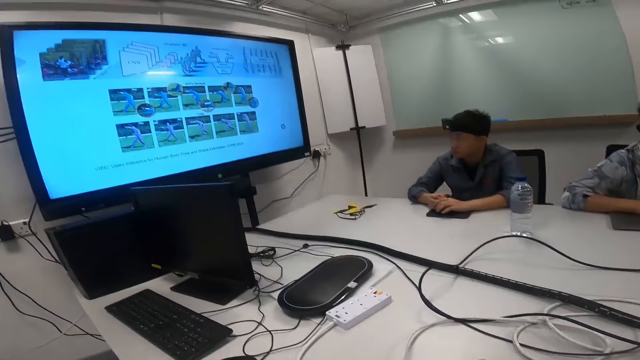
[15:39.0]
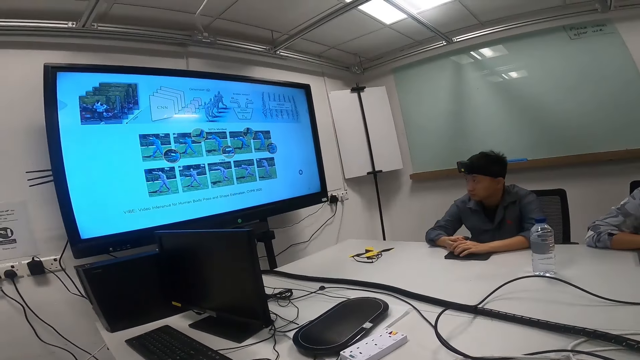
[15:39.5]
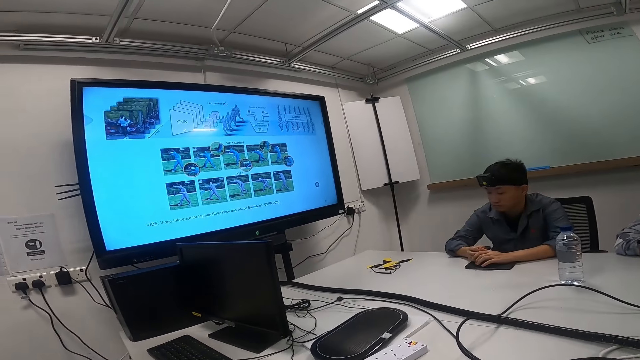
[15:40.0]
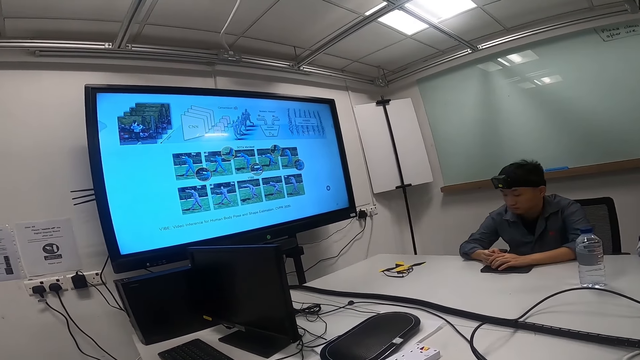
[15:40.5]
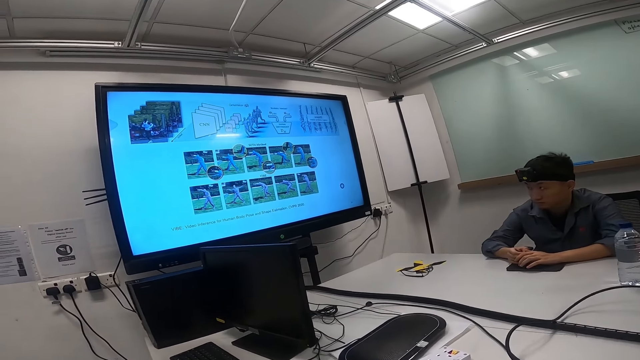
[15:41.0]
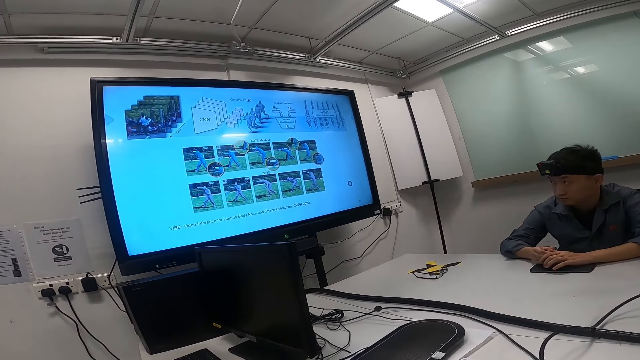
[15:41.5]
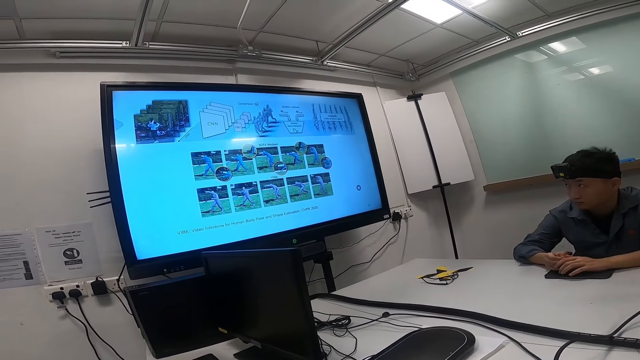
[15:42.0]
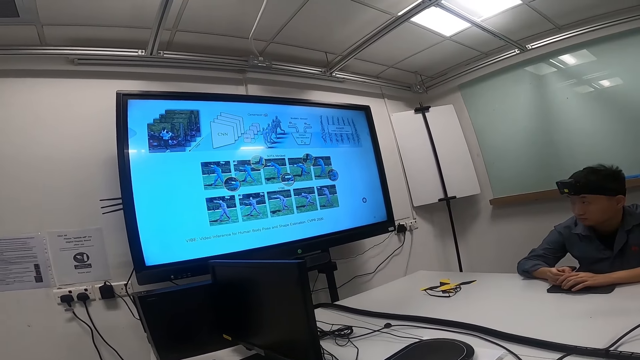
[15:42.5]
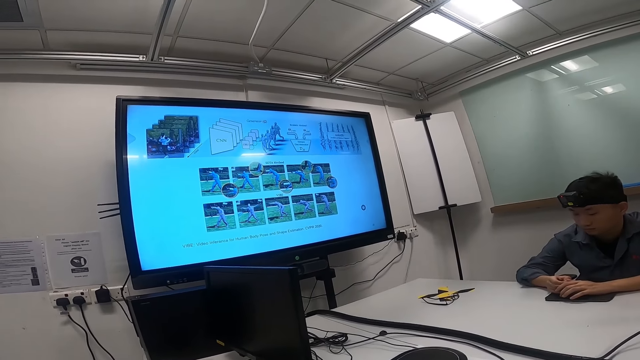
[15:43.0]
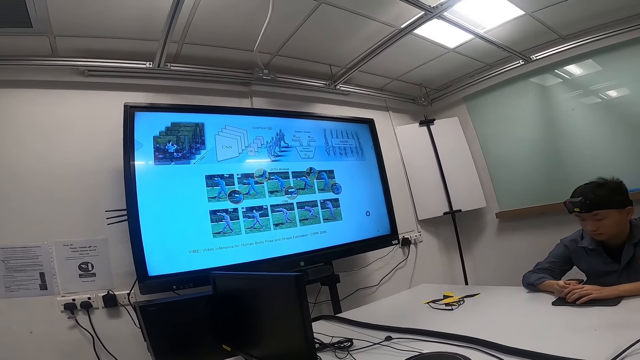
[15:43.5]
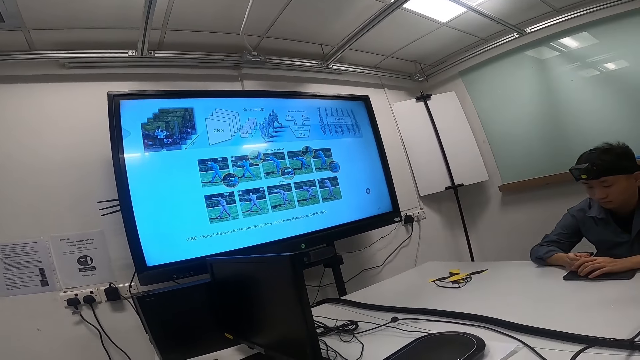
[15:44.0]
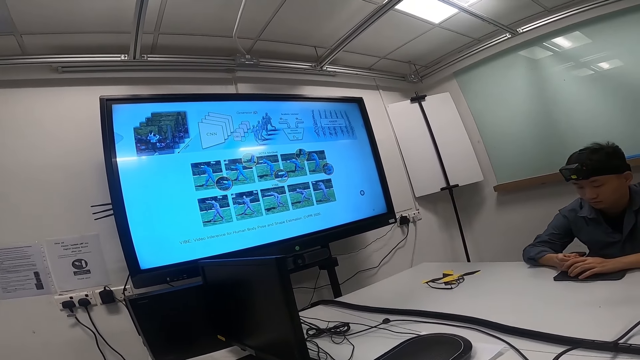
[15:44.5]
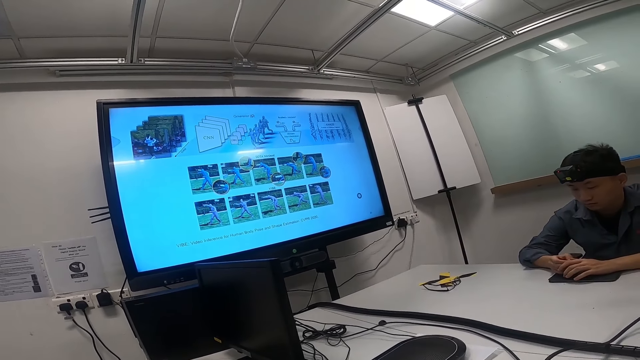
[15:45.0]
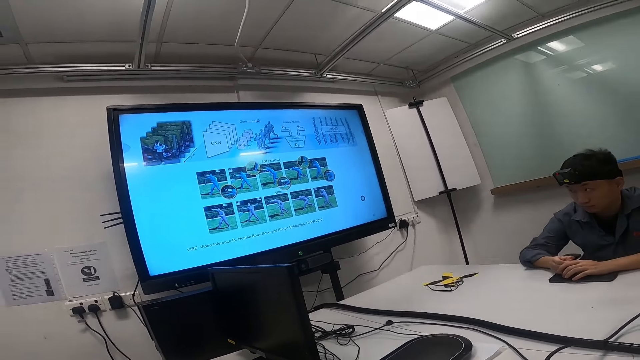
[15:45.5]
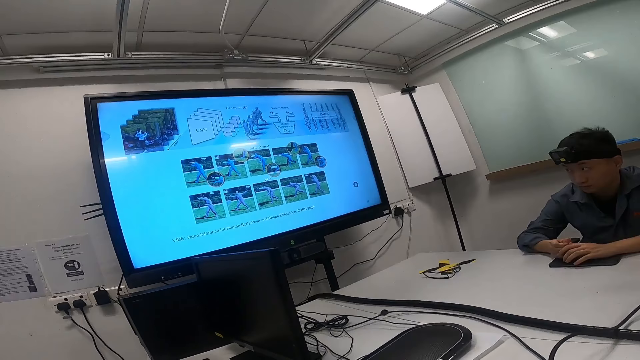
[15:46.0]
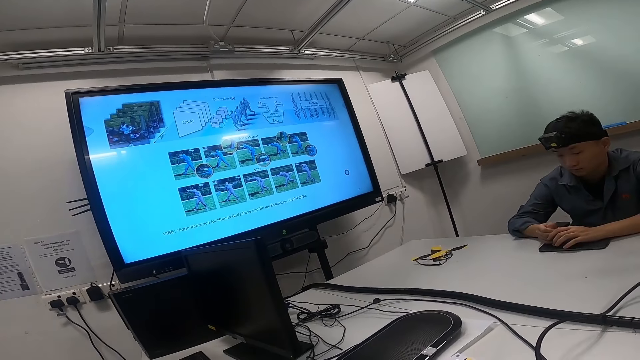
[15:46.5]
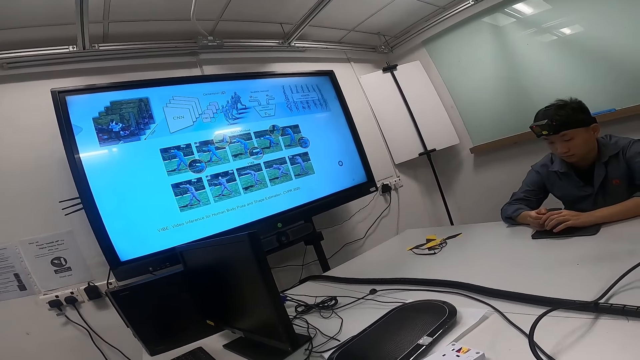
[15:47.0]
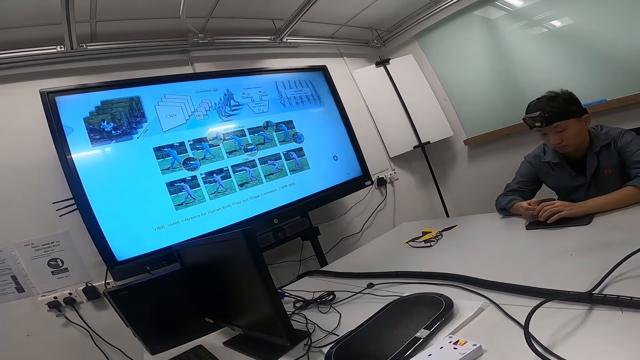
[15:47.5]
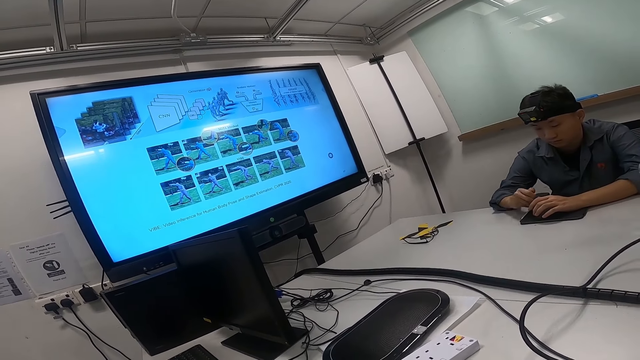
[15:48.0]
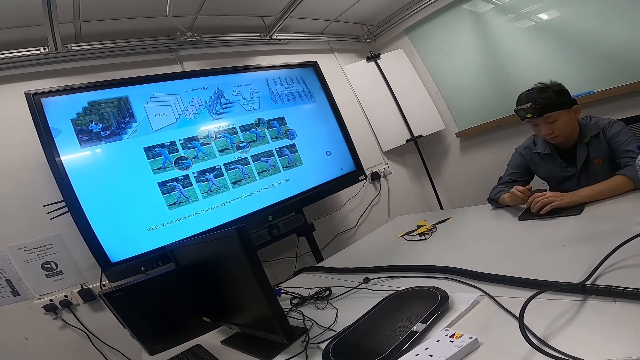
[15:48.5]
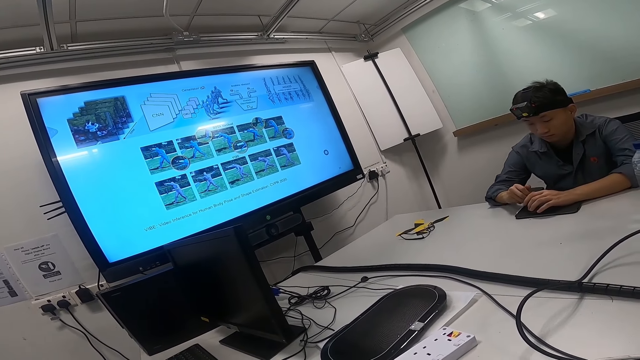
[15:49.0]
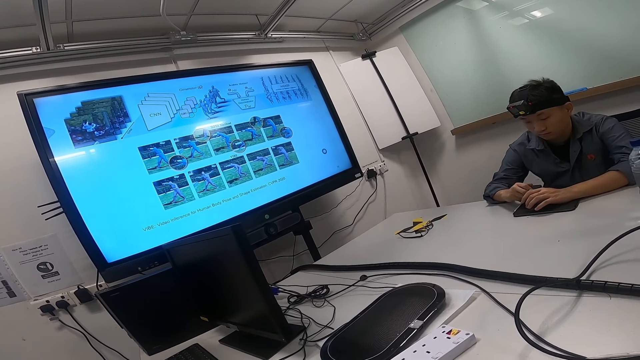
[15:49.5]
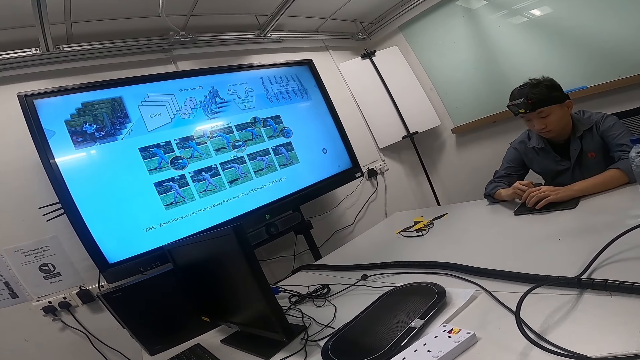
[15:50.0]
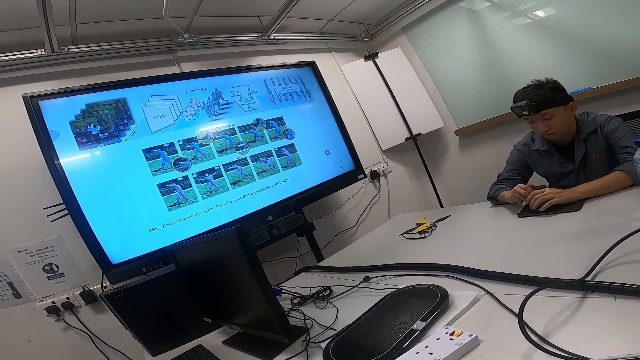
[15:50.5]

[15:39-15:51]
A man gazes around. The man watches the news on the smart TV. The camera wearer stares around. The man touches the tablet. The man watches the news on the smart TV.

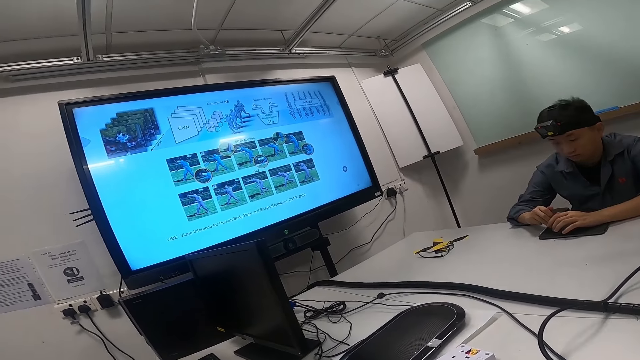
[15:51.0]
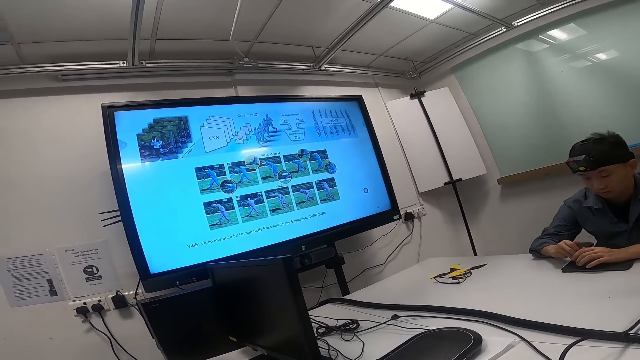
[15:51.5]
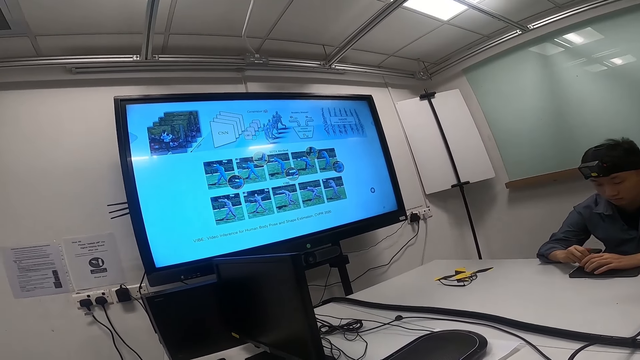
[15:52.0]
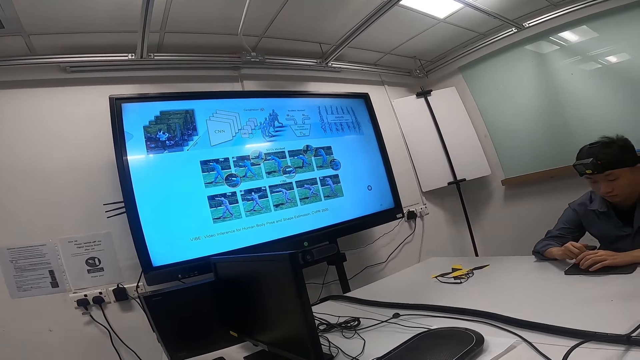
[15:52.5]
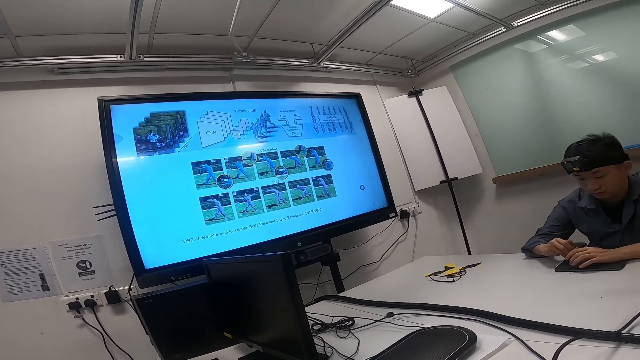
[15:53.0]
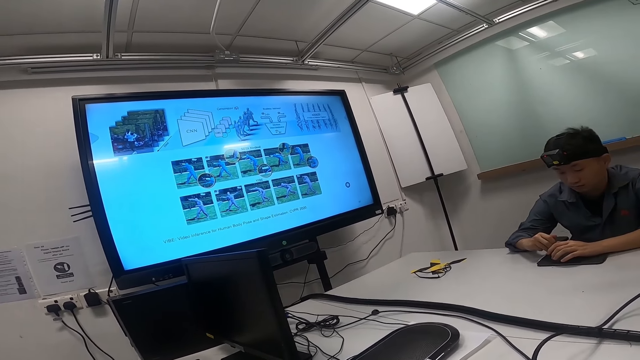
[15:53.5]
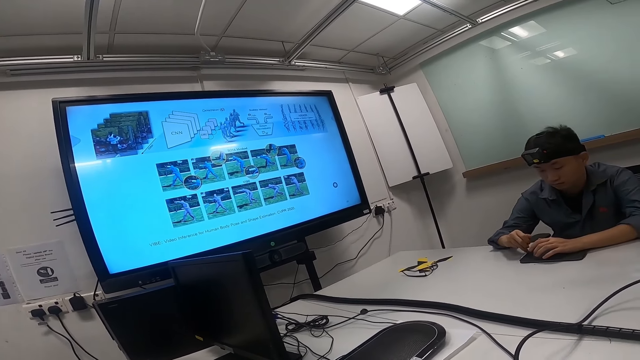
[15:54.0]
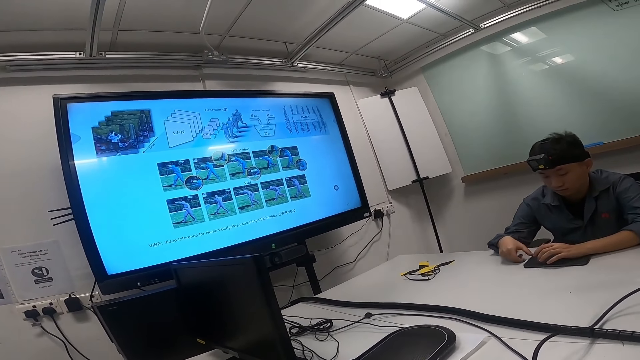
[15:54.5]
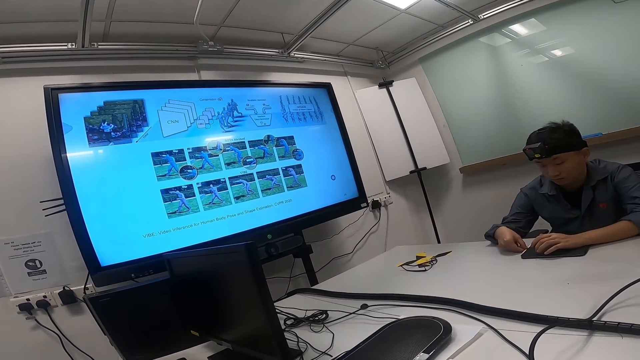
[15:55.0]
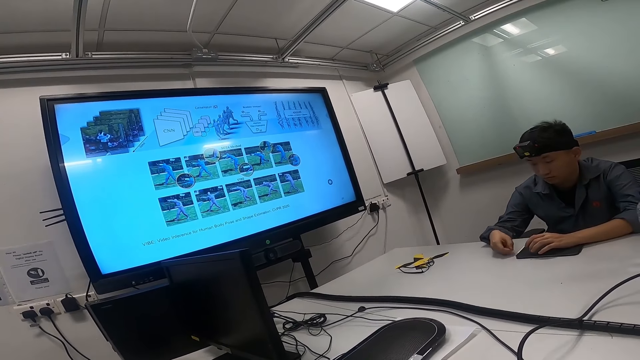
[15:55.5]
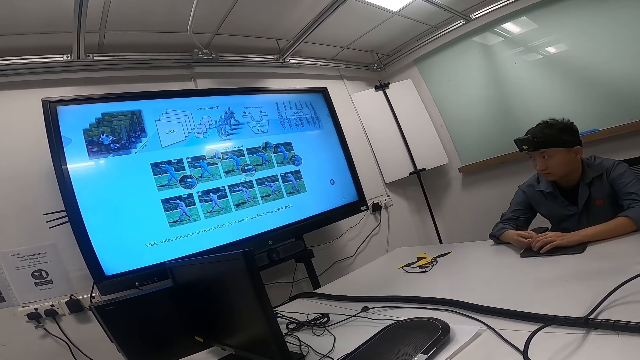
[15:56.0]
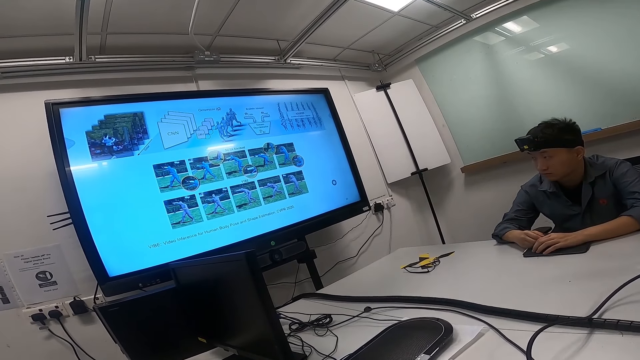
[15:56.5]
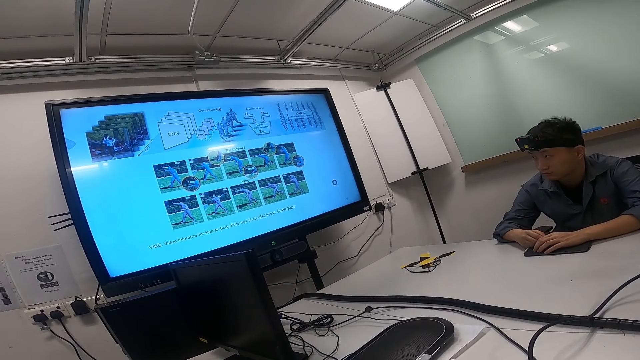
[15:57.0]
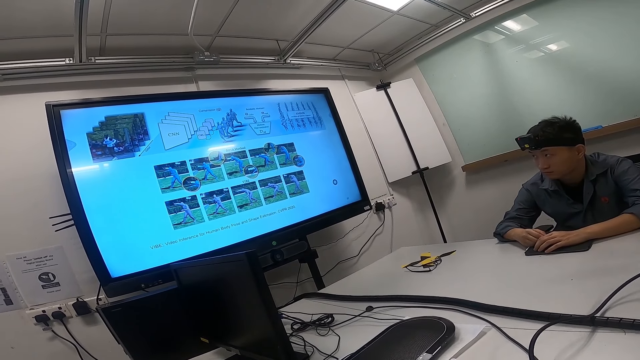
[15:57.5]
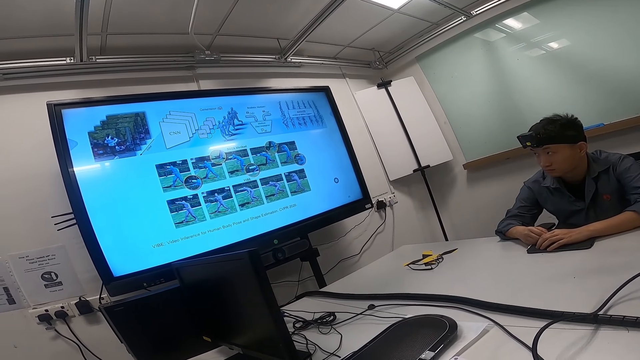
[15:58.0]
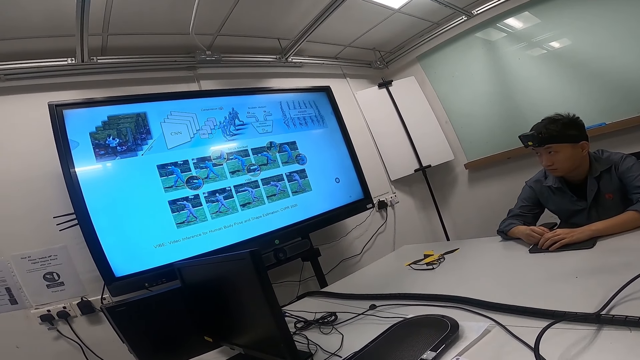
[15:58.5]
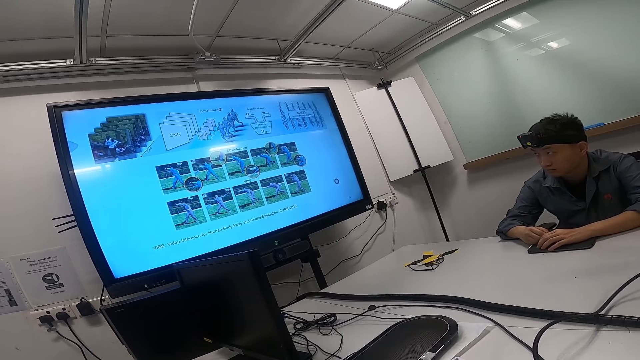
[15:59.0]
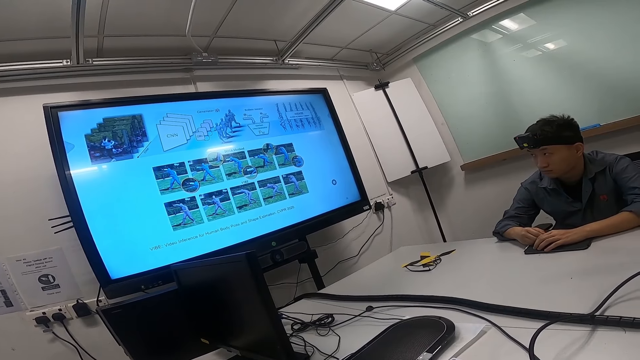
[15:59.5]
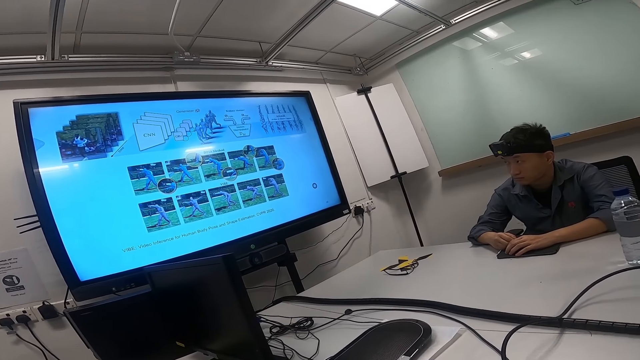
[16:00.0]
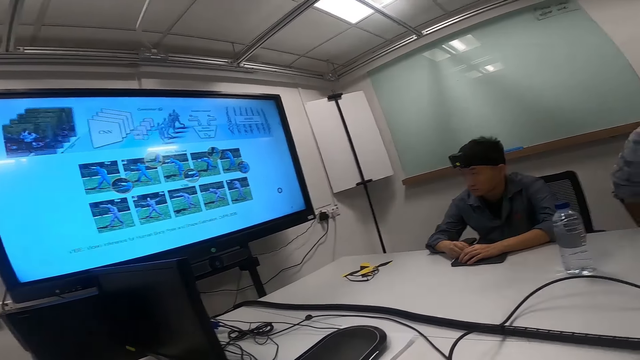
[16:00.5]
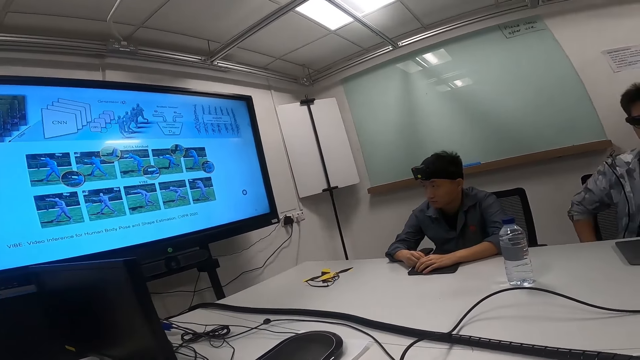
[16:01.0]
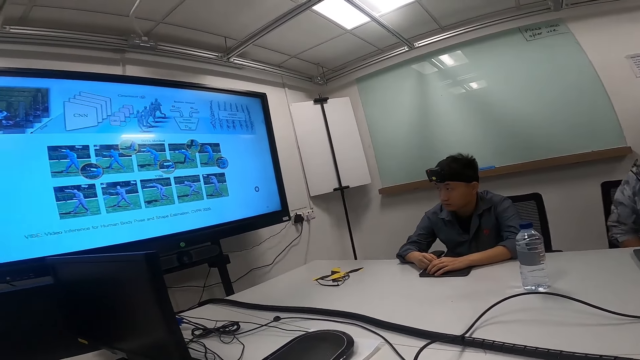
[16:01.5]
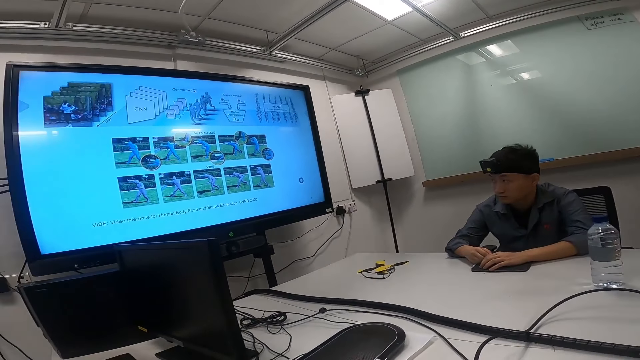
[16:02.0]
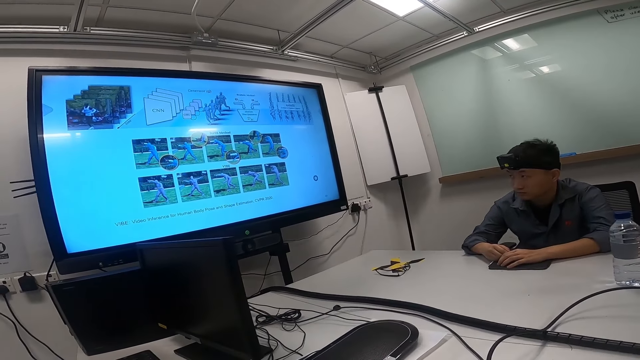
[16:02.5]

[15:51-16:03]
A man gazes around. Another man moved on the chair. The first man gazes around.
